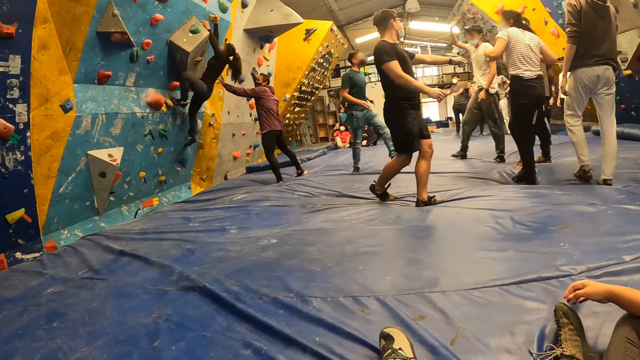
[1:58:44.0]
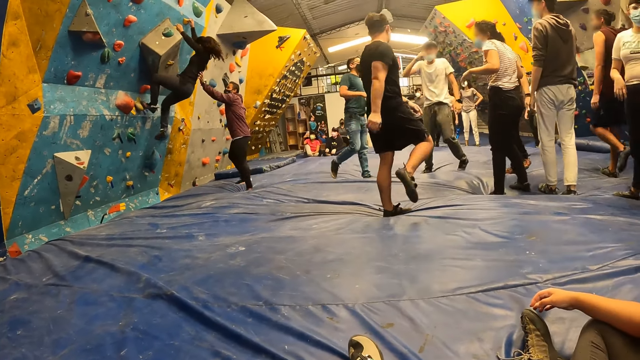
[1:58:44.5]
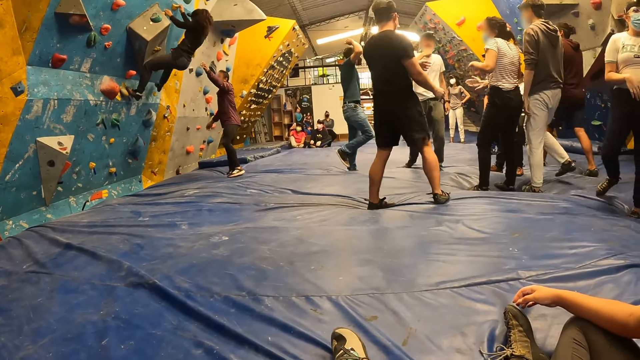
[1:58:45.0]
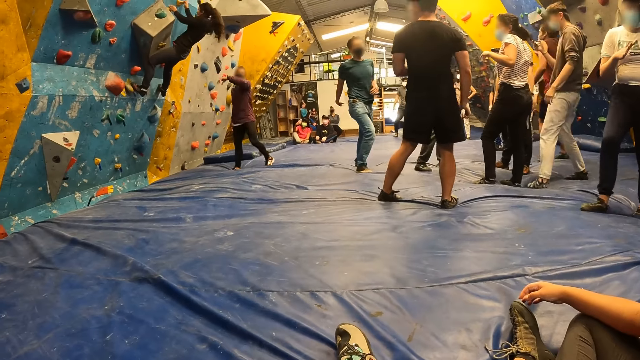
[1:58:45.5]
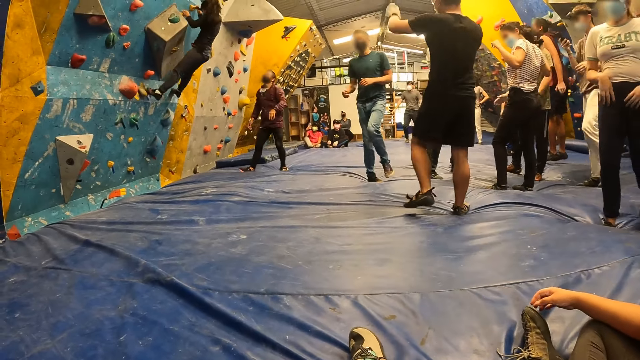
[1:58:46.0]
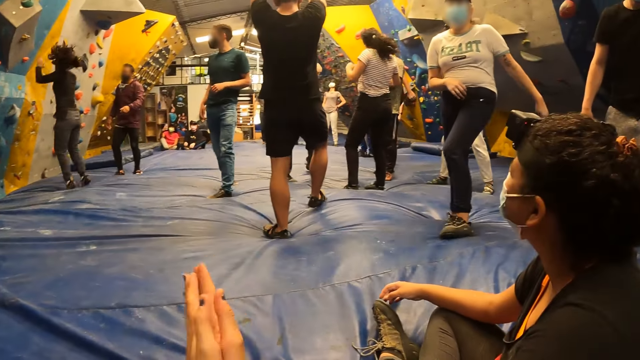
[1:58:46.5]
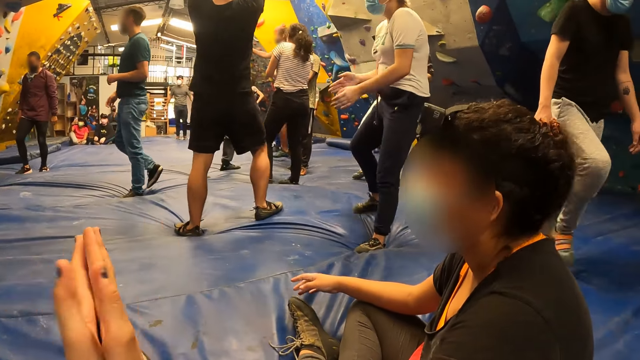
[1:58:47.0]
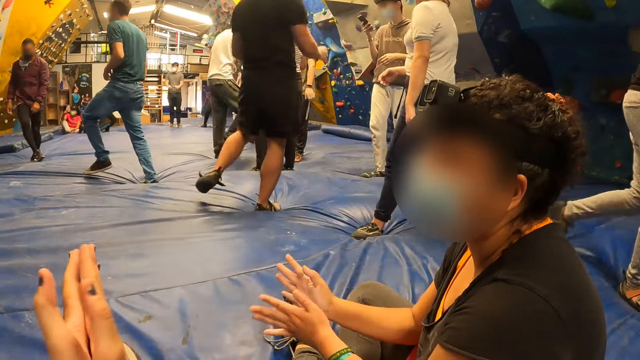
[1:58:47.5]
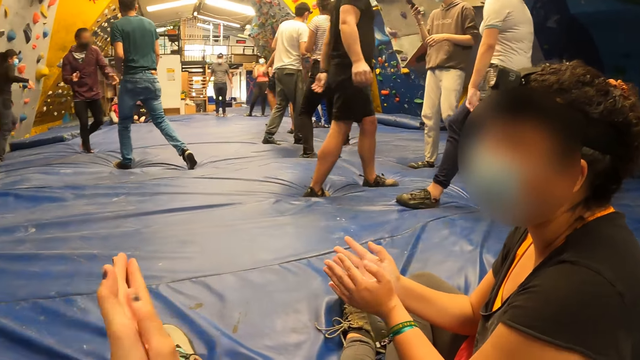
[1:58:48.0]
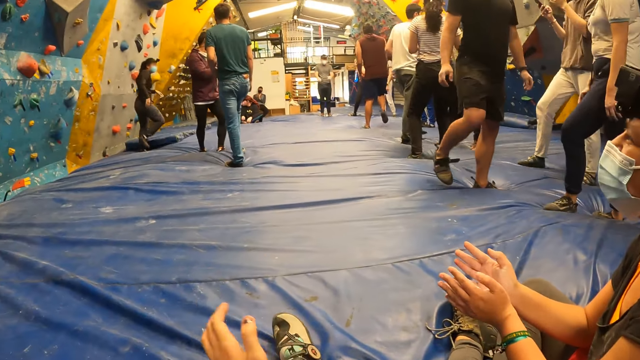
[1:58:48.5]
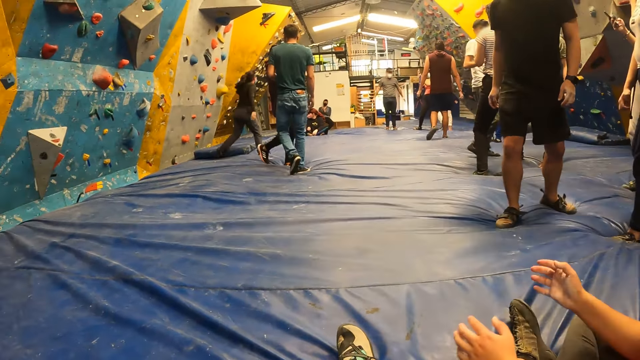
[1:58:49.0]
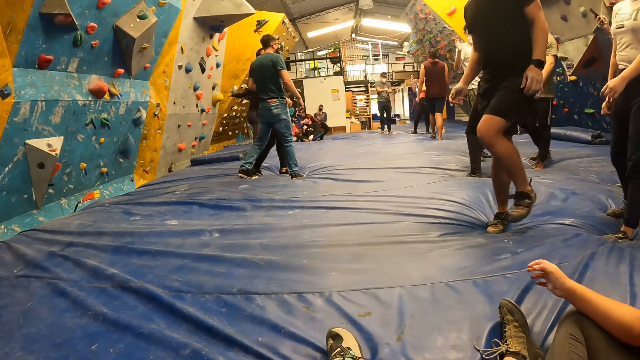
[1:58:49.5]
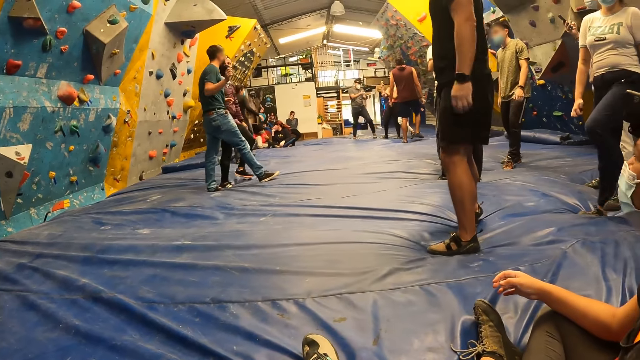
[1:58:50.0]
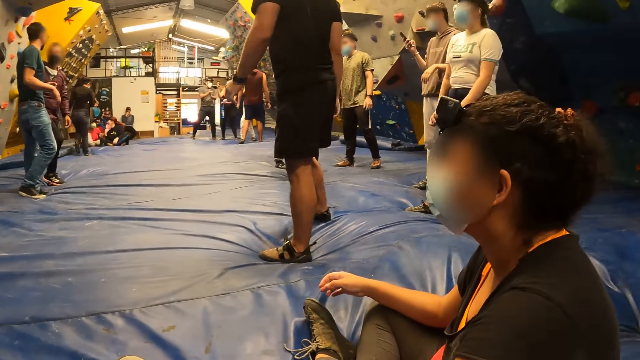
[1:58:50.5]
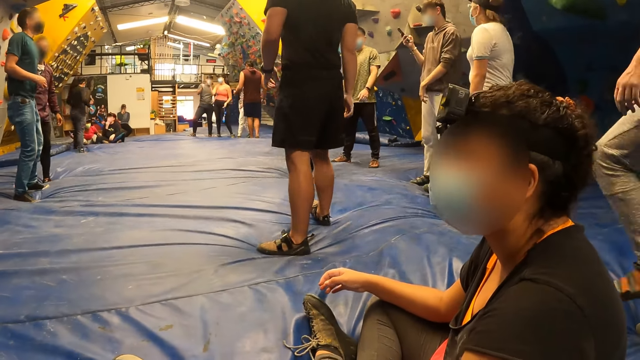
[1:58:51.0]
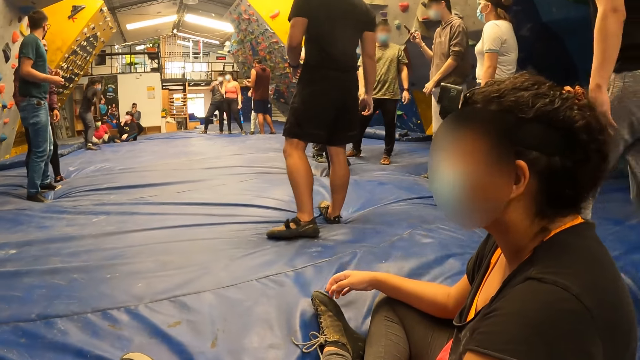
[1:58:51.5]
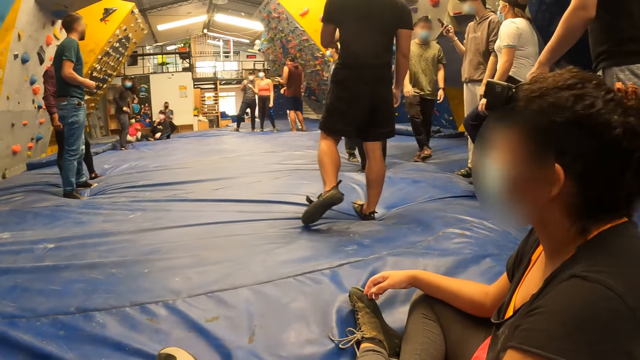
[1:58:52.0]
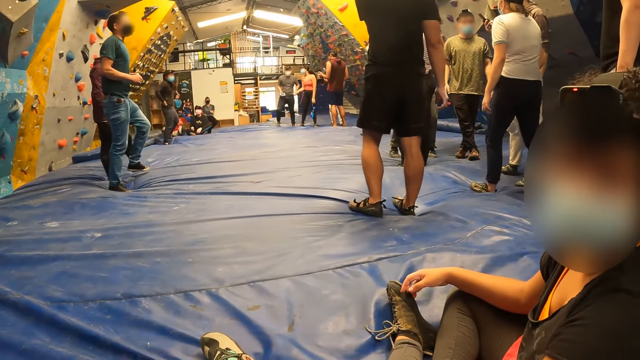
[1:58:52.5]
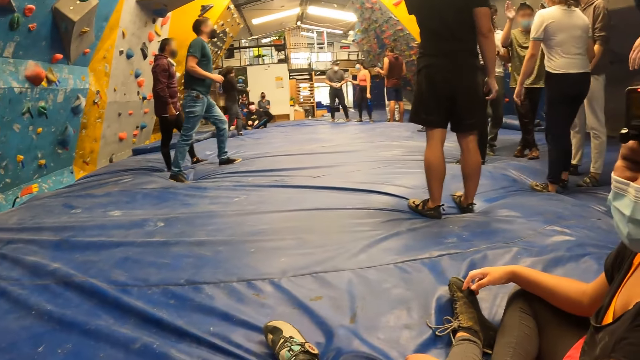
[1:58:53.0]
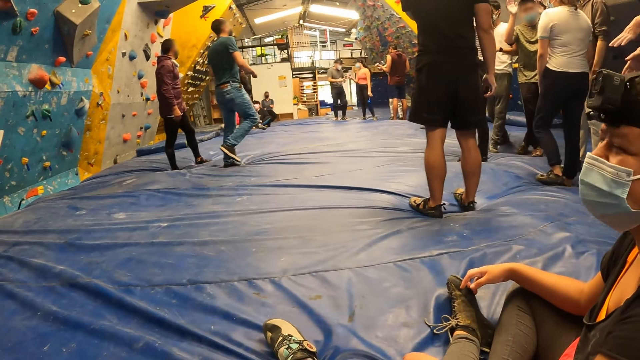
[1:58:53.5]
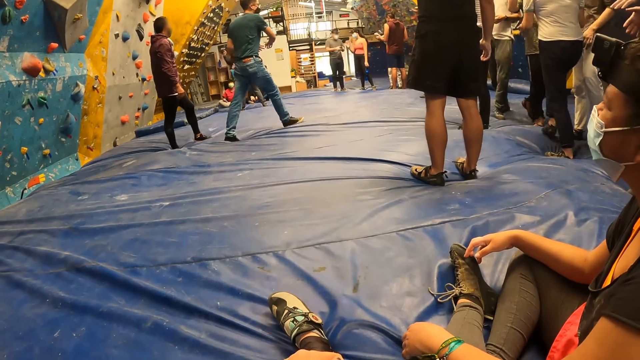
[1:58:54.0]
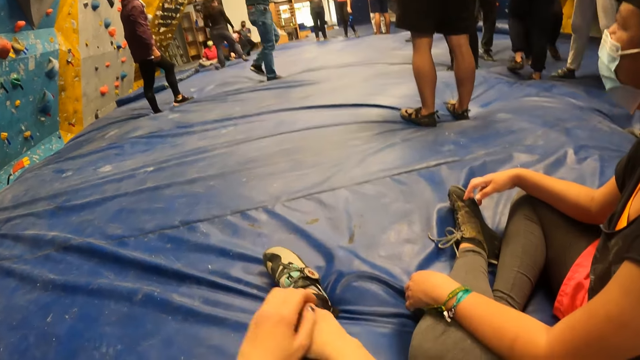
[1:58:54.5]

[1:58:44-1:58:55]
The woman jumps down from the stone wall onto the padded floor. The camera wearer claps her hands. Another woman claps her hands. The other woman interacts with the camera wearer.

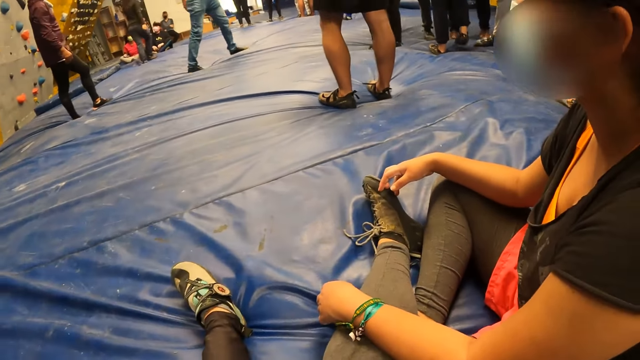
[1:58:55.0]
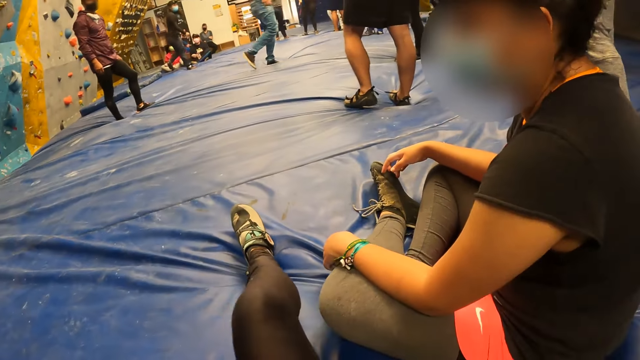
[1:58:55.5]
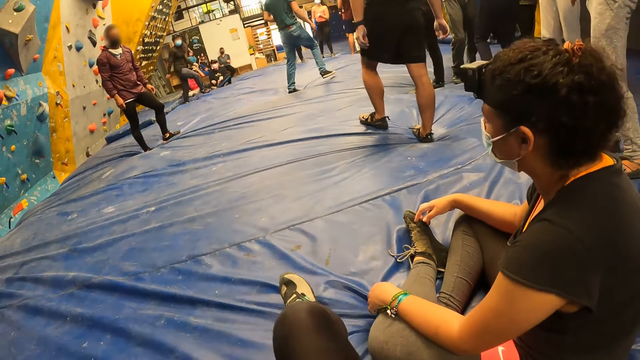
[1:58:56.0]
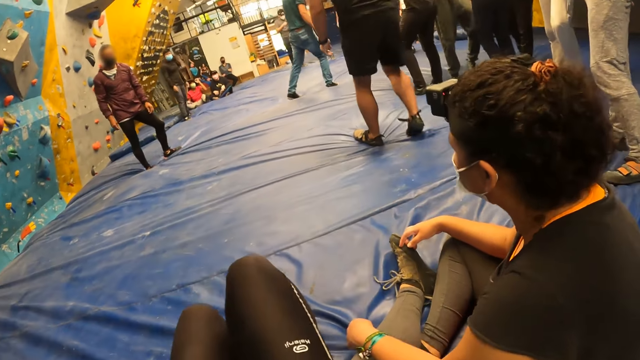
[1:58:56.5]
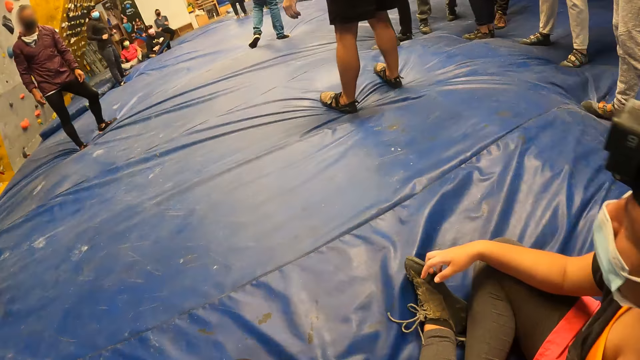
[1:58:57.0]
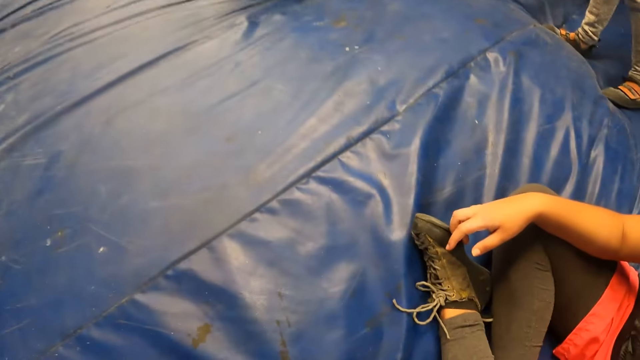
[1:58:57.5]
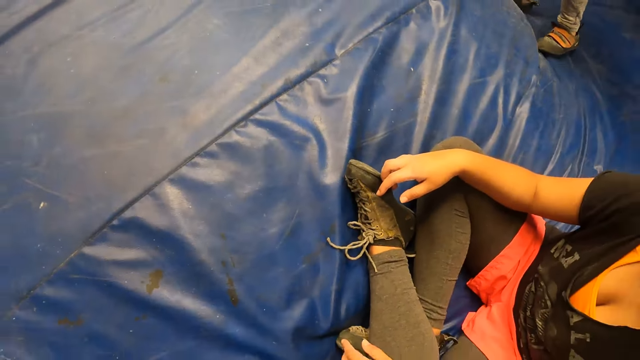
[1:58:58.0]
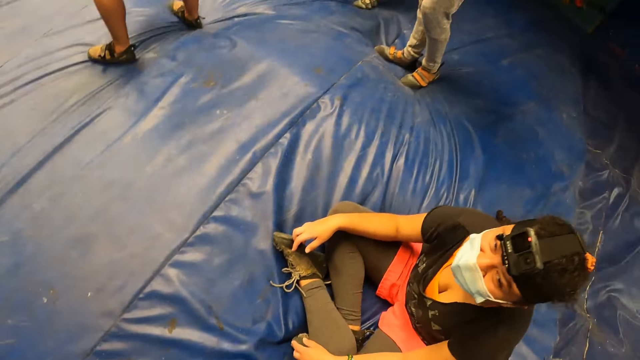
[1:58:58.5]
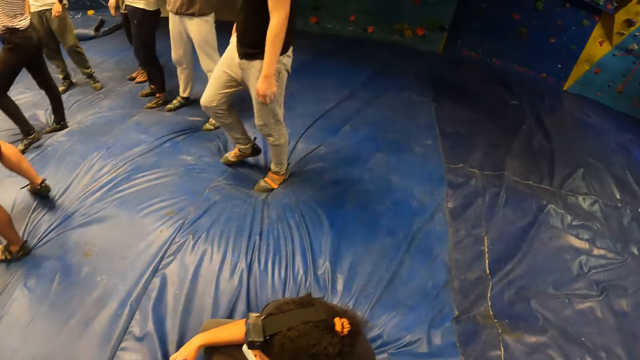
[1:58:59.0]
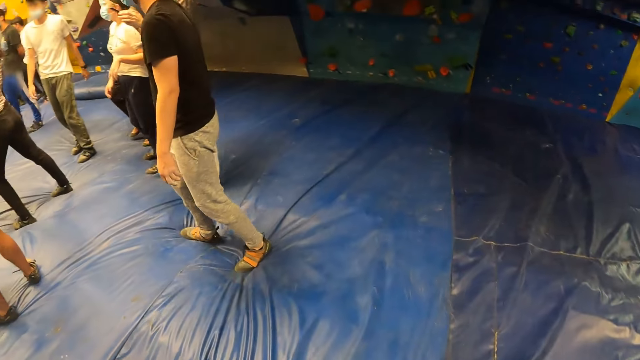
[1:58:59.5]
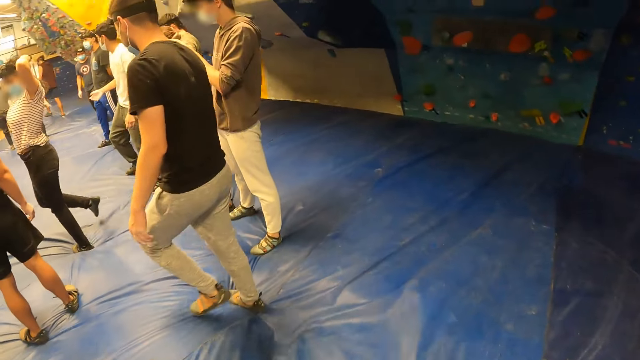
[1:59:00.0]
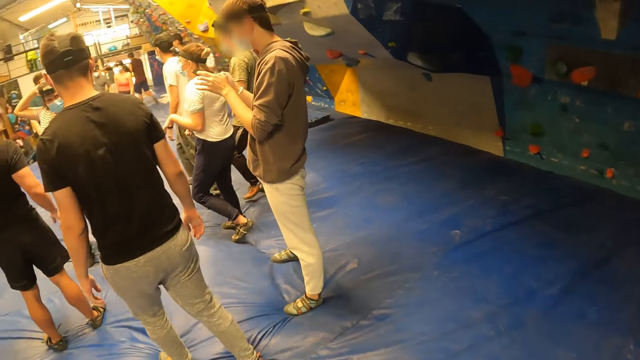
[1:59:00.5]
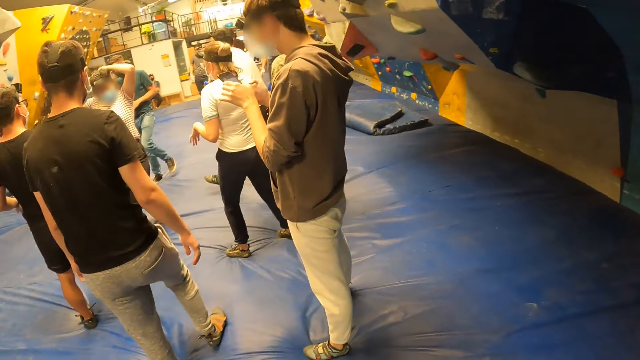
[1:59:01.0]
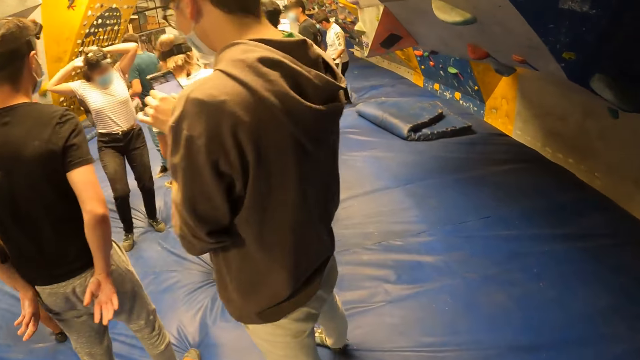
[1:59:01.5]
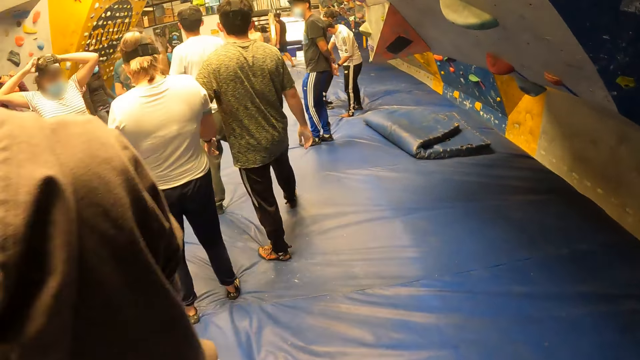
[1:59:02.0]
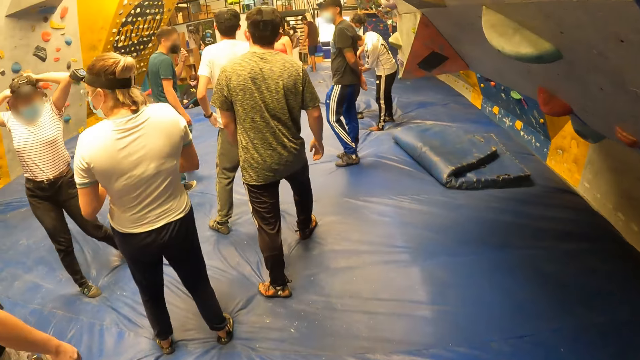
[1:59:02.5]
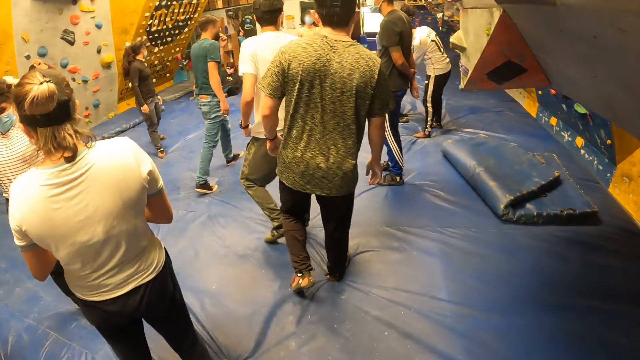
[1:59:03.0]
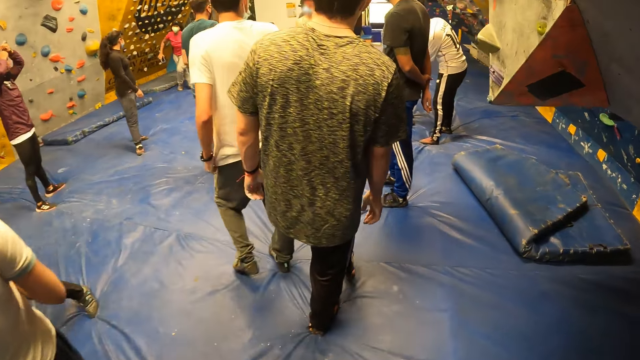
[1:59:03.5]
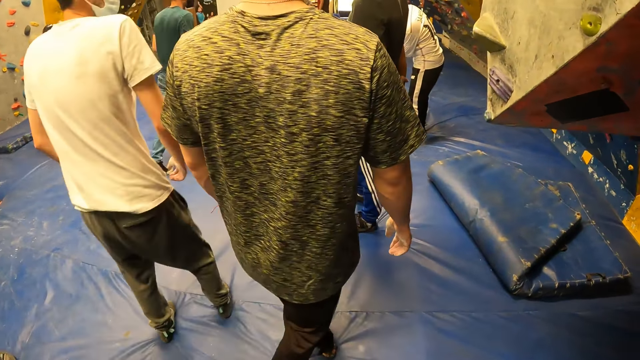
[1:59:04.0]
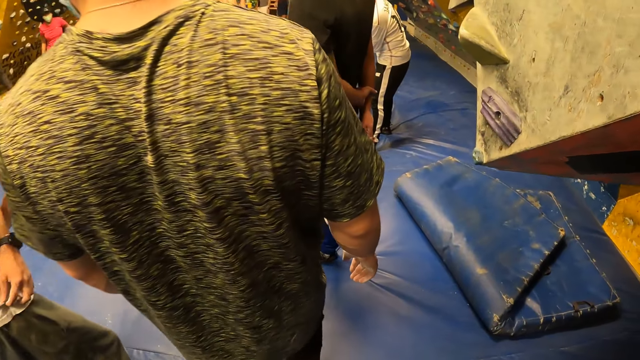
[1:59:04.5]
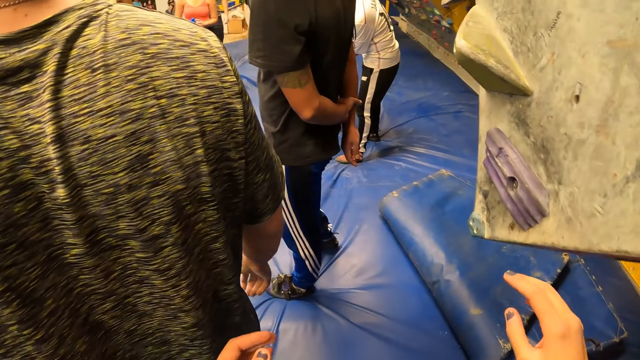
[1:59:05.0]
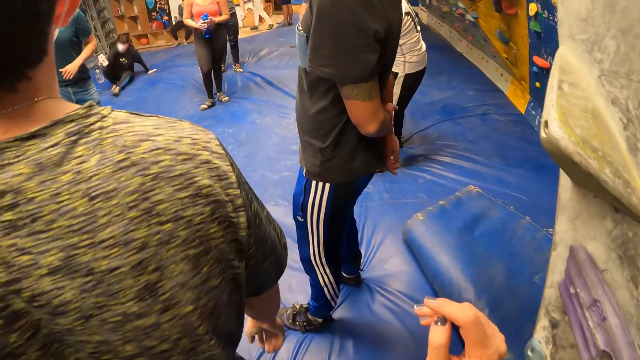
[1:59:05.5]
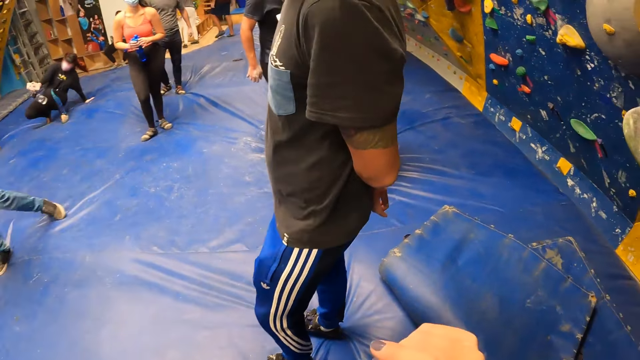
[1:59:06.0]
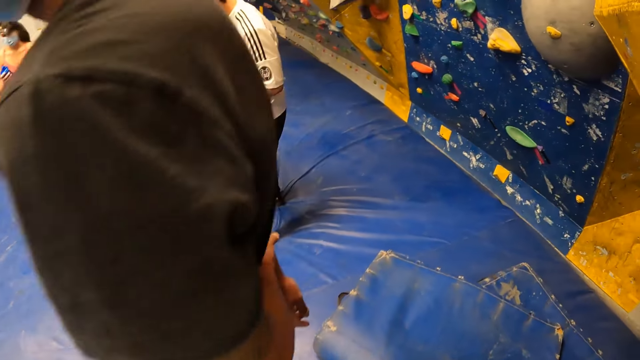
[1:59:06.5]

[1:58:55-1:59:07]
The camera wearer stands from the floor. They walk around.
